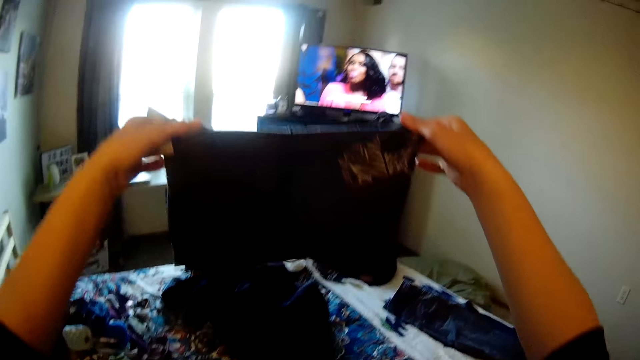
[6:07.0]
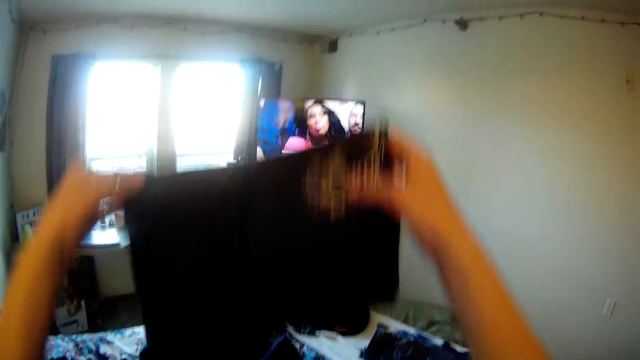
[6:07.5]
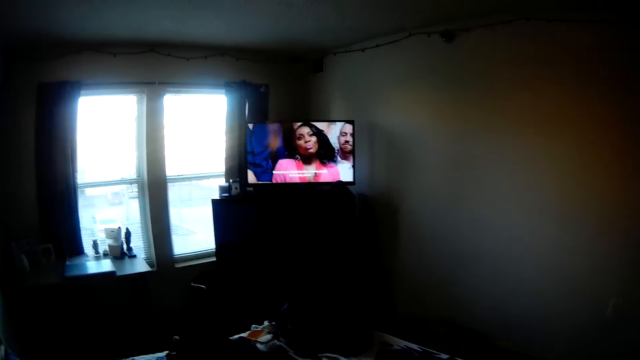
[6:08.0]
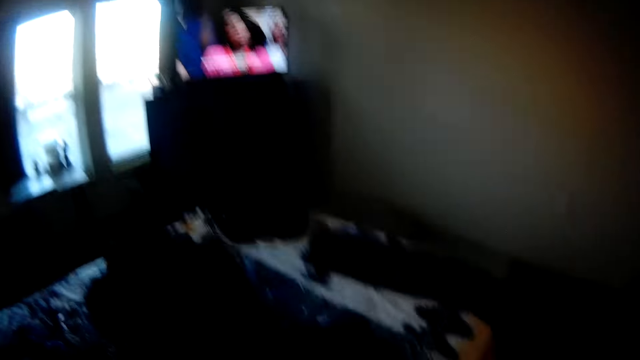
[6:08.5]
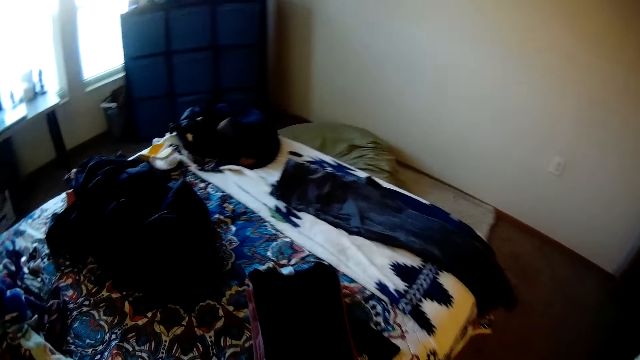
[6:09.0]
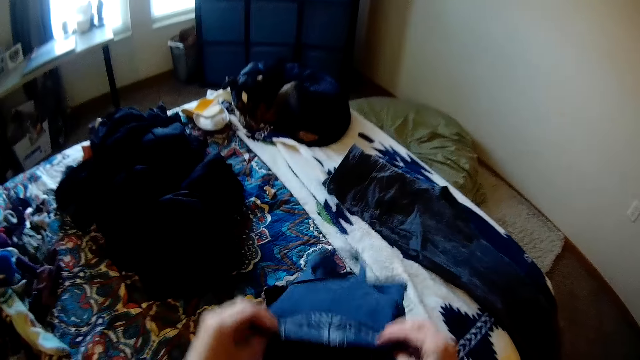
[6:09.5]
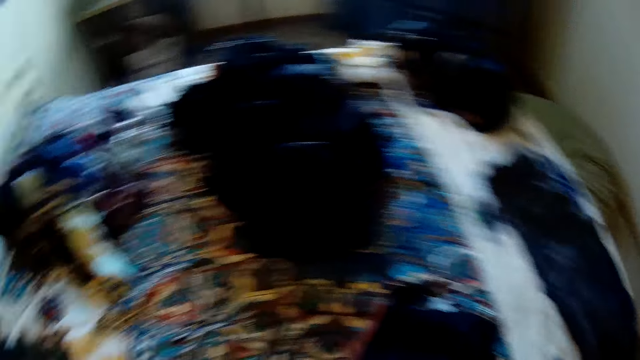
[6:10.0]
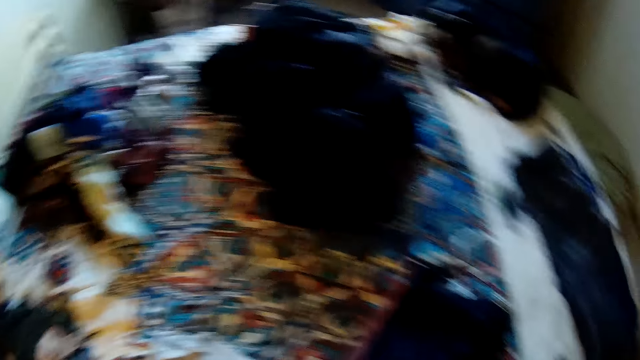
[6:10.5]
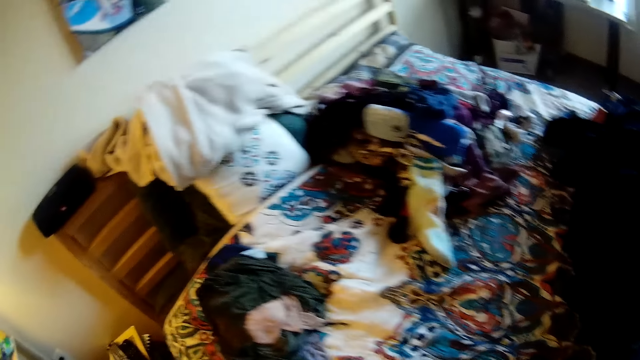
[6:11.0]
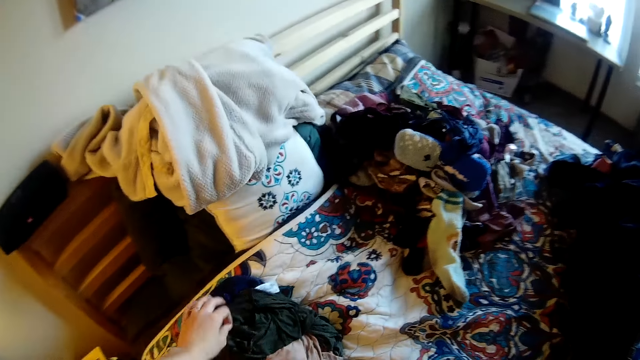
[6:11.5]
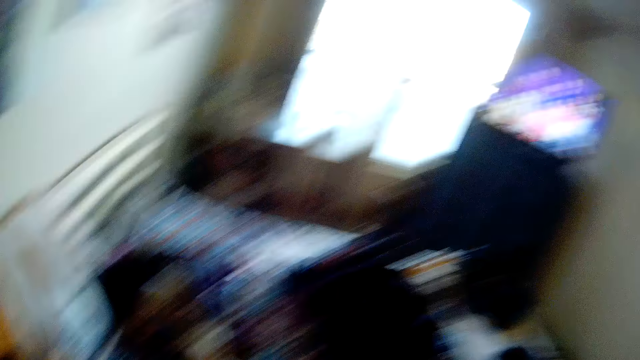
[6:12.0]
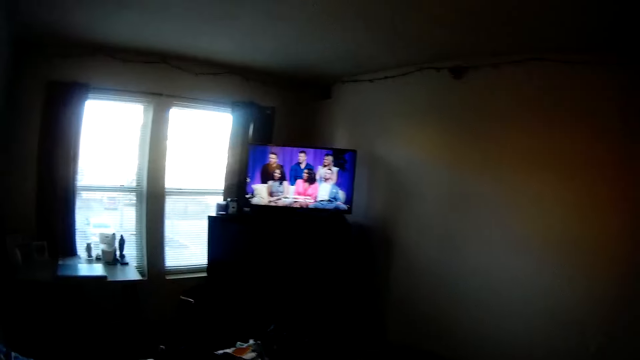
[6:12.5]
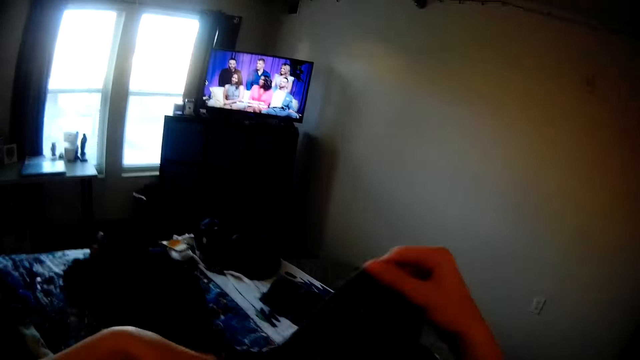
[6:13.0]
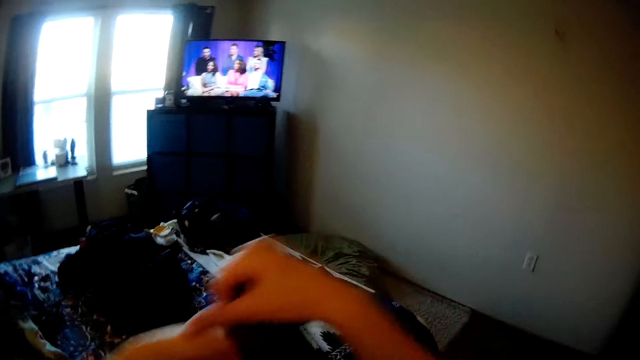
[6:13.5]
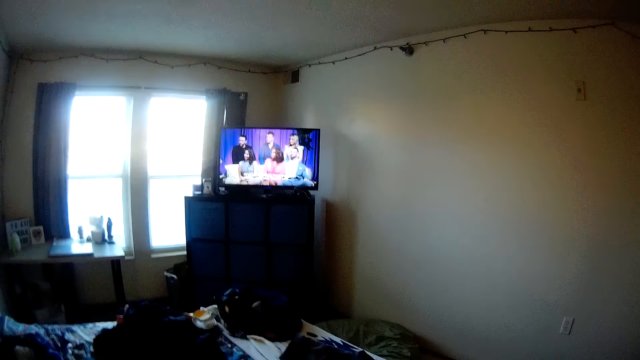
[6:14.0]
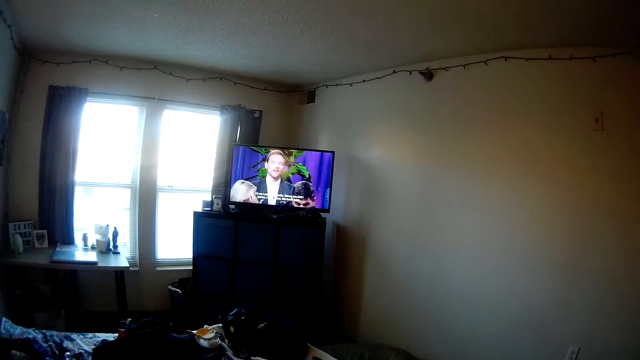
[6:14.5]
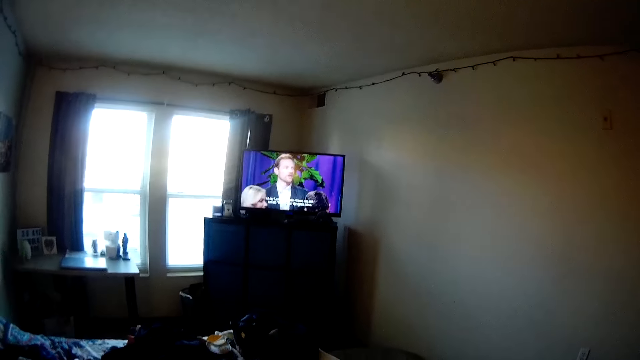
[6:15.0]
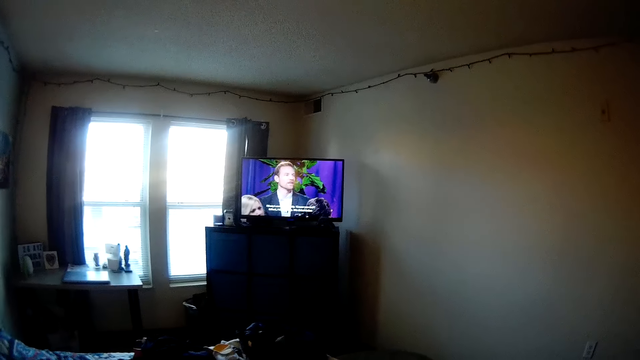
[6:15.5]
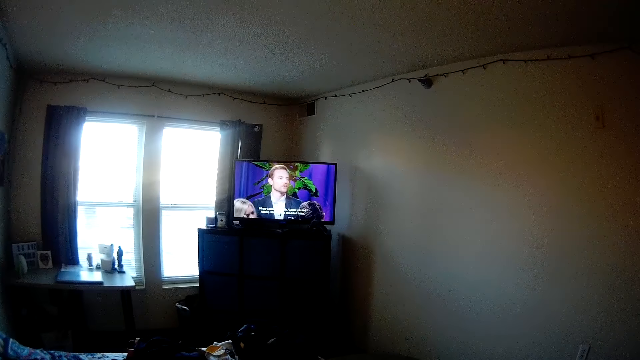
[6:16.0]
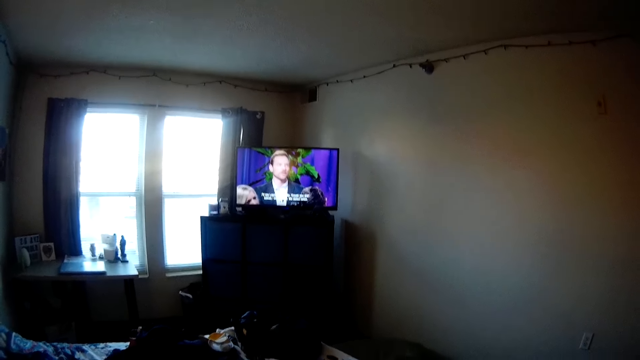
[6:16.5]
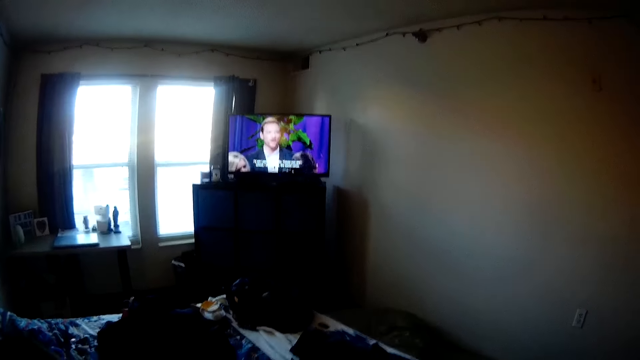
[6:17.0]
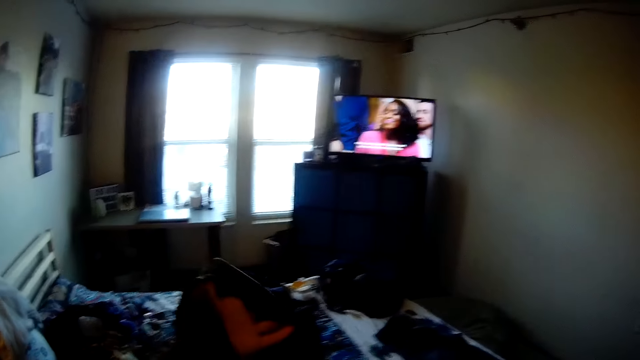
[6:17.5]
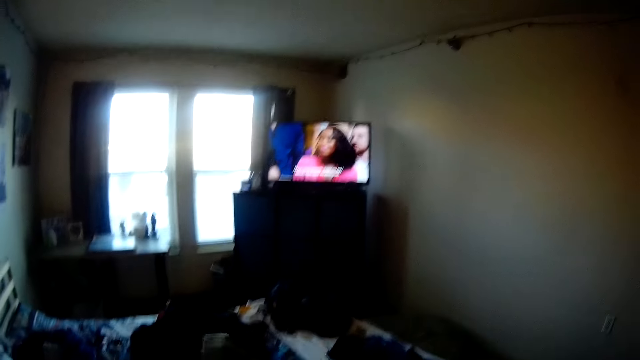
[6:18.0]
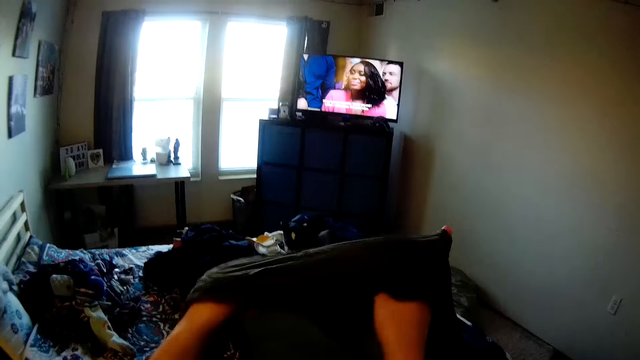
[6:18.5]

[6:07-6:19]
The camera wearer holds the cloth. They drop the cloth on a stack of clothes on the bed. They pick up another piece of cloth. They hold the cloth. They watch the television.

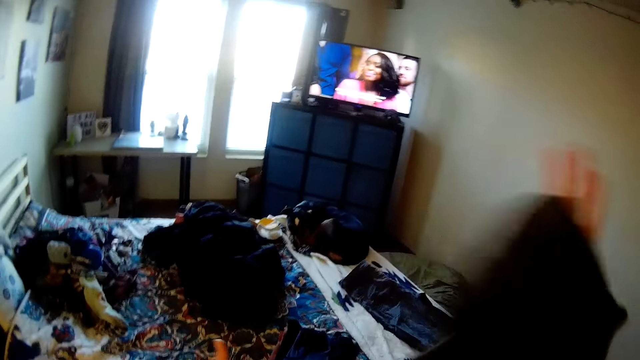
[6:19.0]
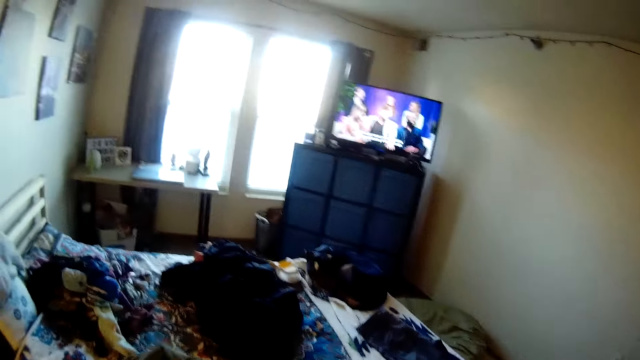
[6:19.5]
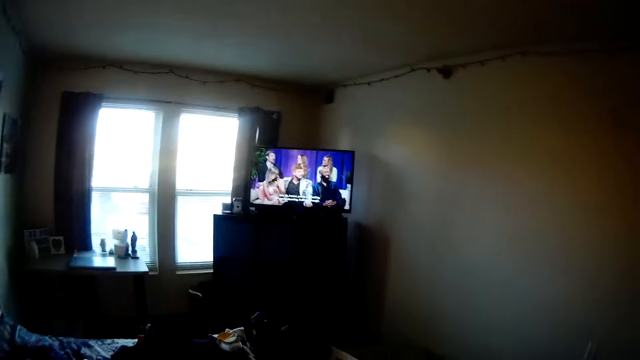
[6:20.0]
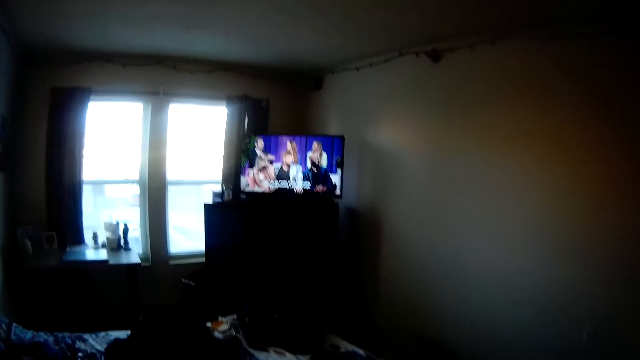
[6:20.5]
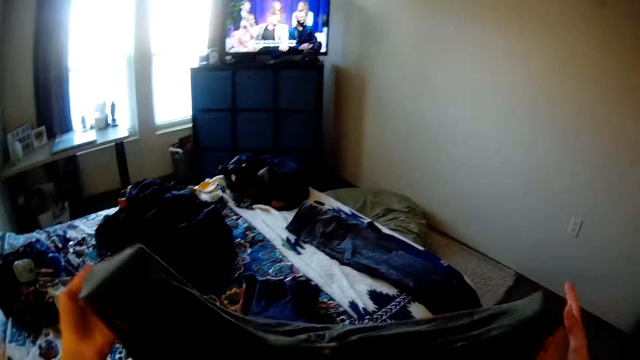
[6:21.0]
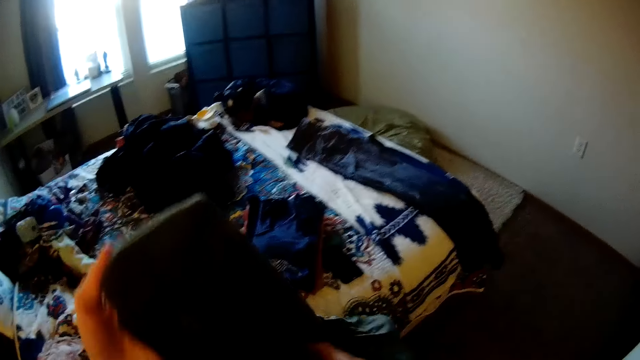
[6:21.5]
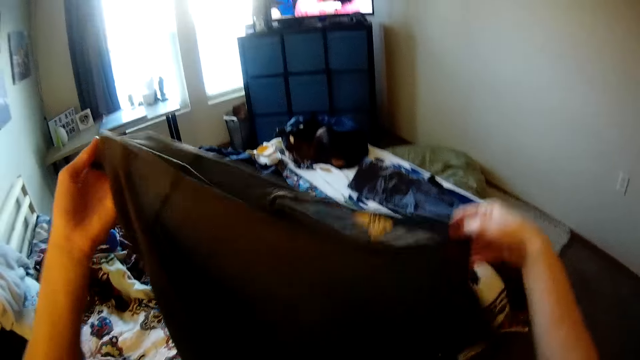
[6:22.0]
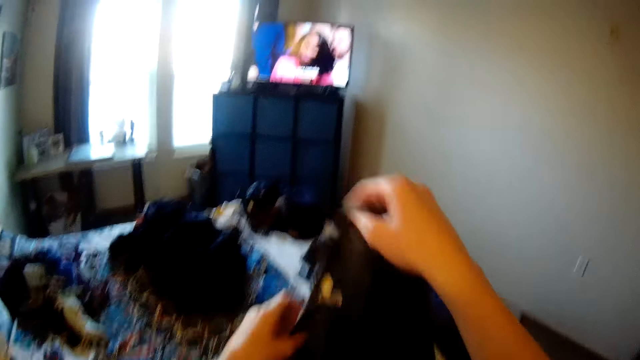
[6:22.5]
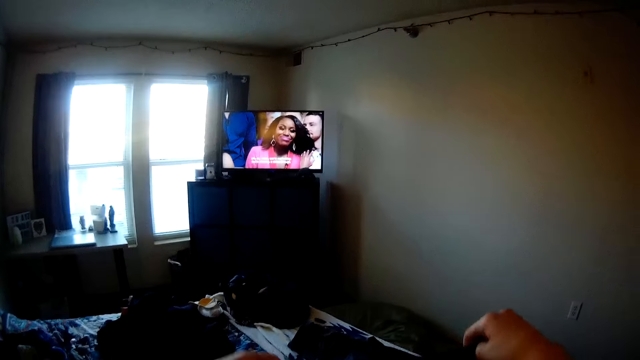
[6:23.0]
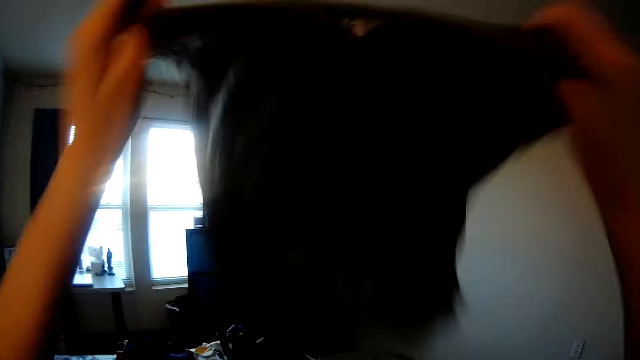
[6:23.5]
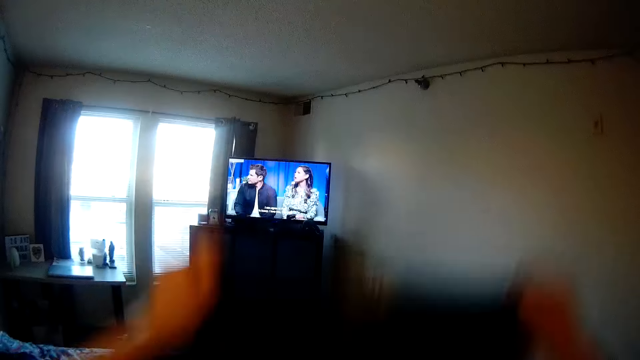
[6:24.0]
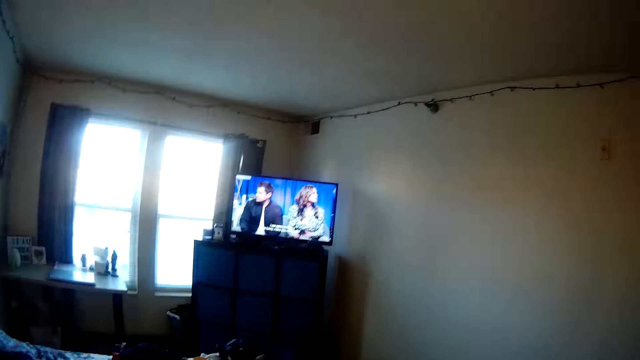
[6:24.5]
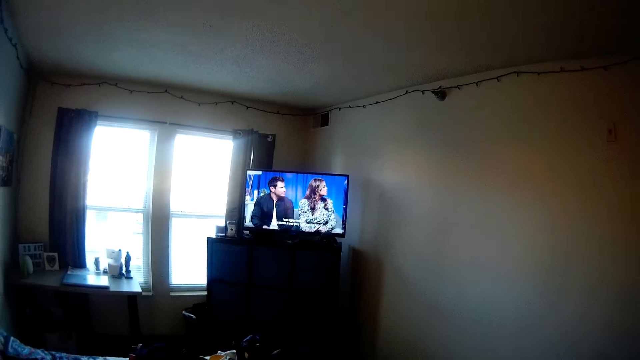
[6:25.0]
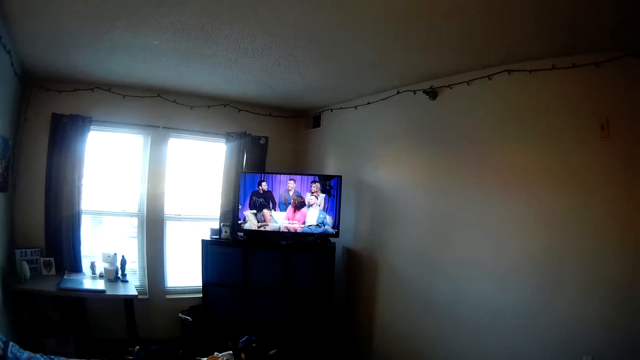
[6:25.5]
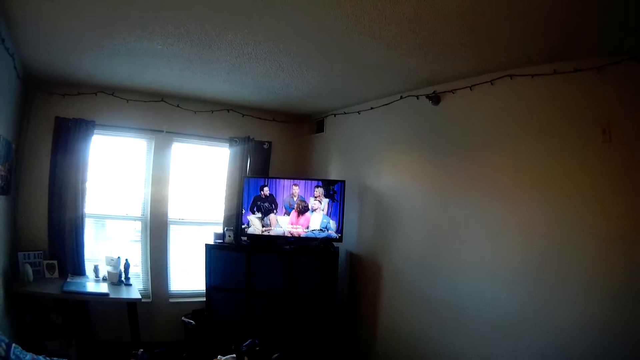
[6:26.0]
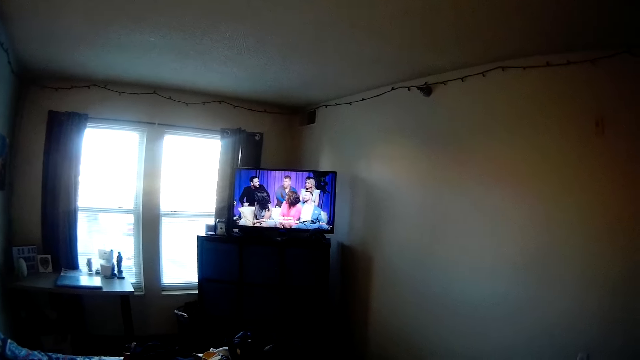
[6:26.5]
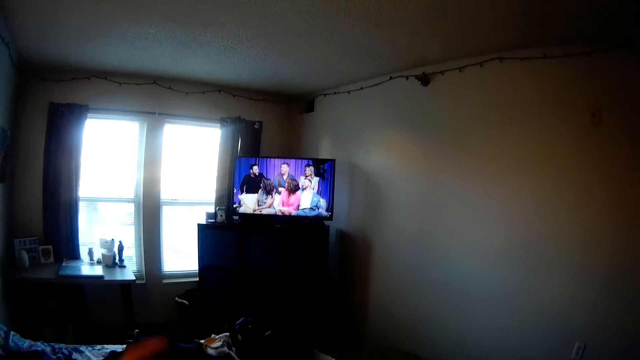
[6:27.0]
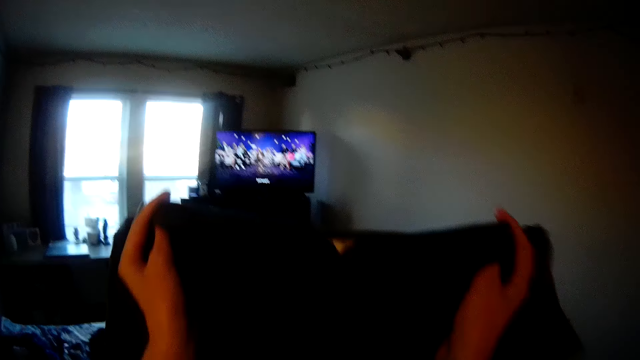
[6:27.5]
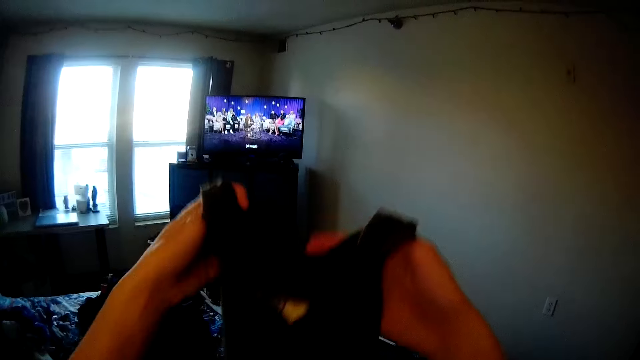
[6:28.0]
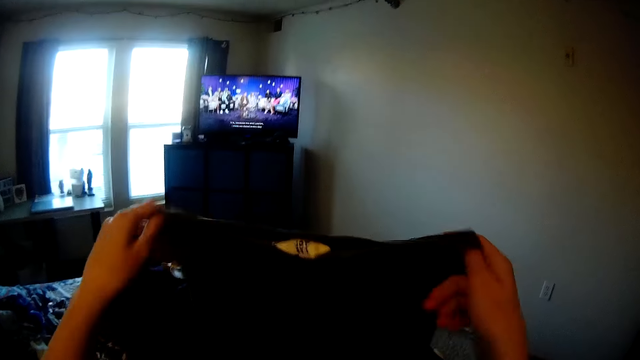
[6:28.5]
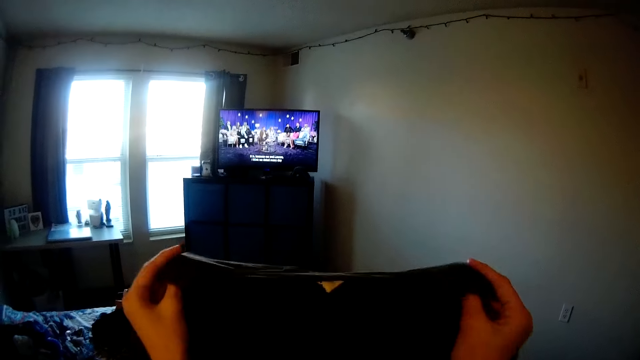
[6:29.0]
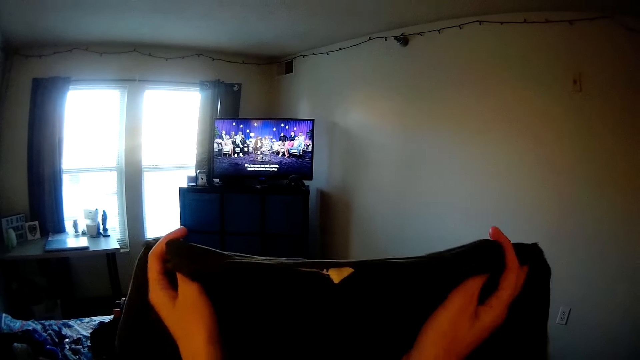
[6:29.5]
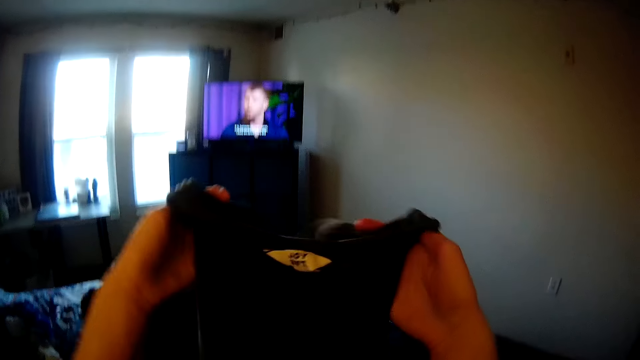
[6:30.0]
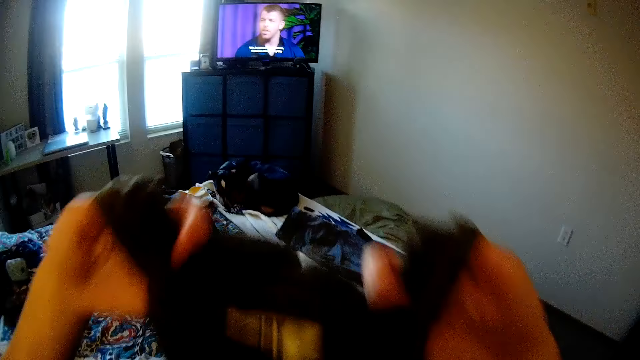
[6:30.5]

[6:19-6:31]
The camera wearer wears the cloth. They hold the cloth. They shake the cloth. They watch the television. They hold the cloth. They fold the cloth.
